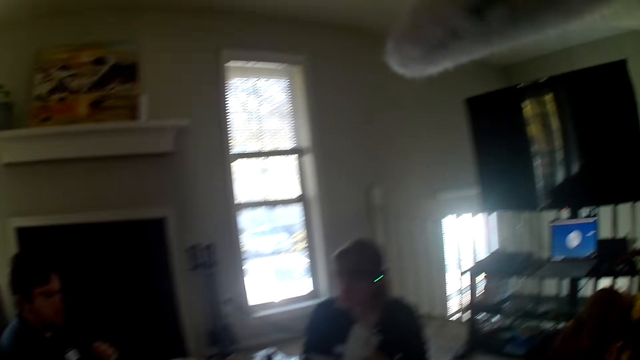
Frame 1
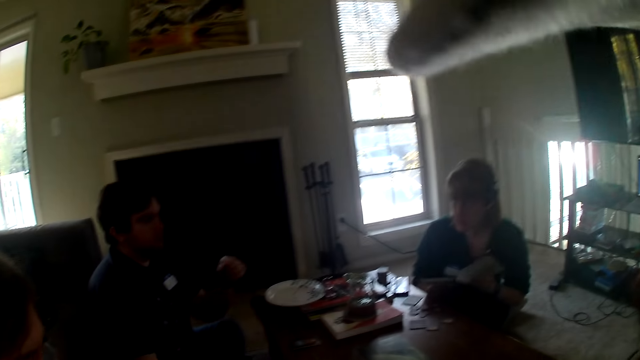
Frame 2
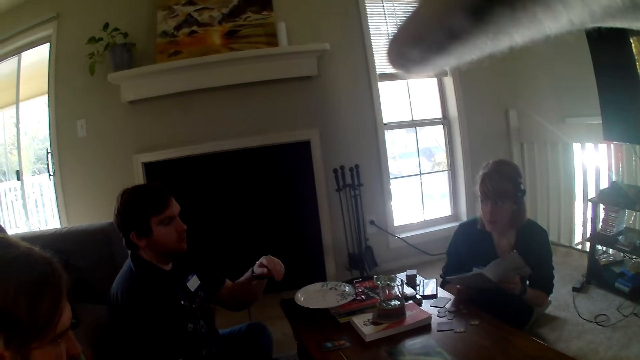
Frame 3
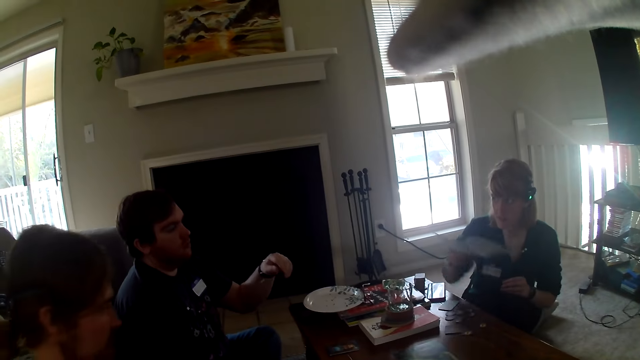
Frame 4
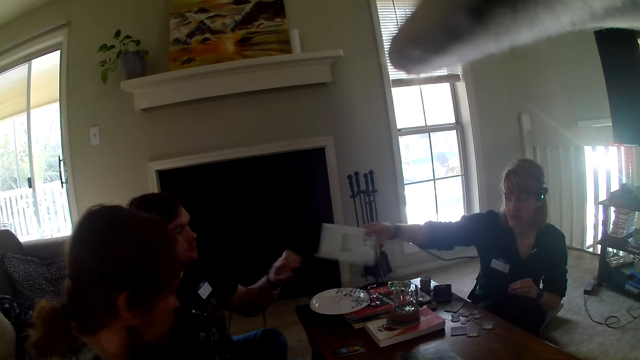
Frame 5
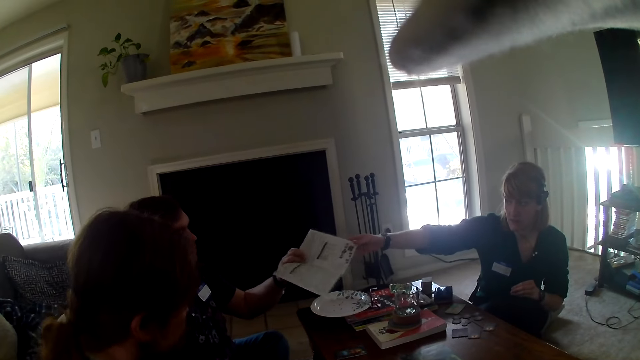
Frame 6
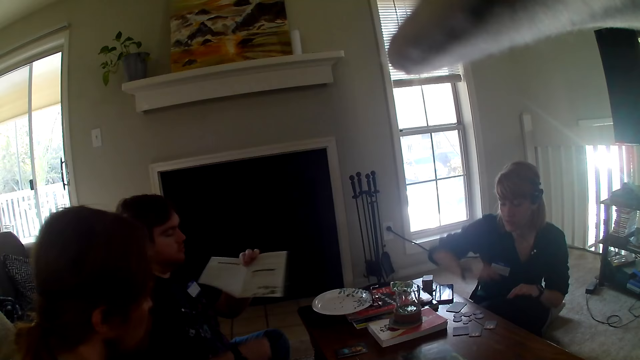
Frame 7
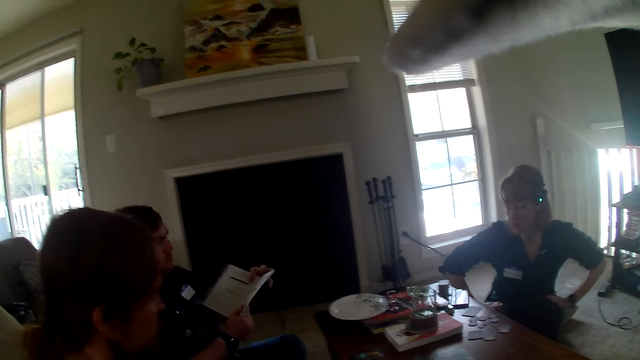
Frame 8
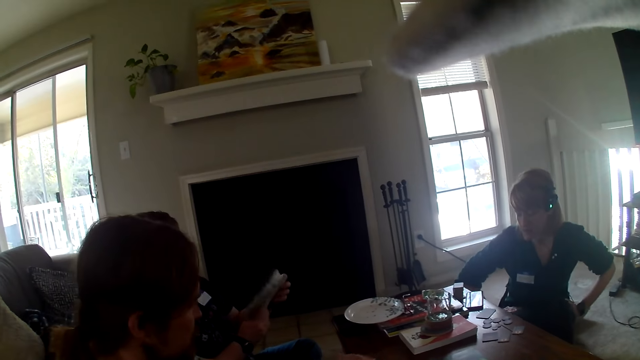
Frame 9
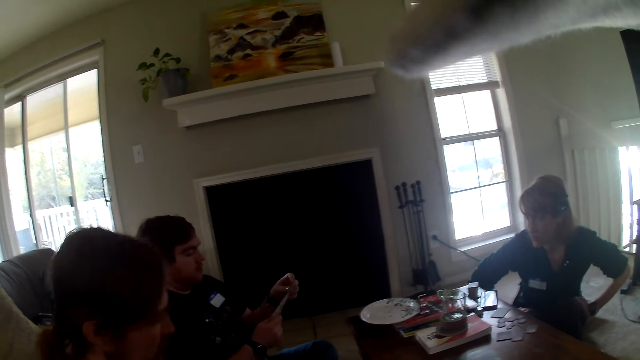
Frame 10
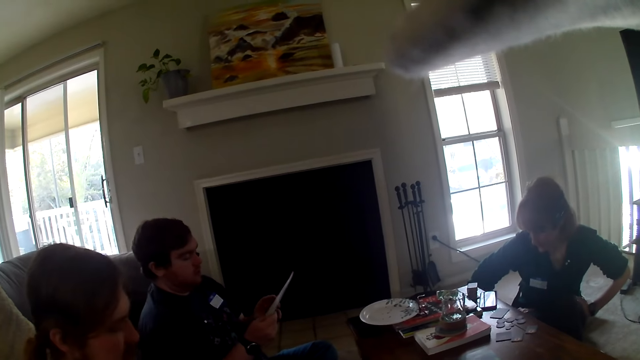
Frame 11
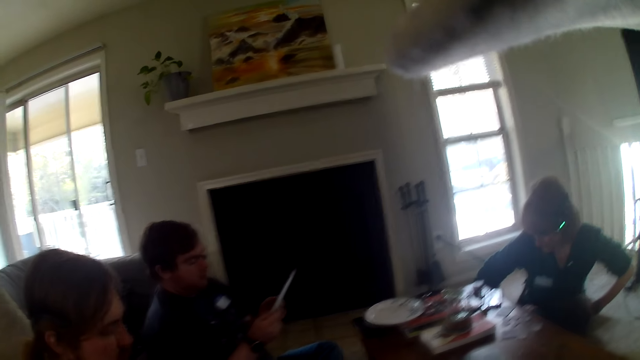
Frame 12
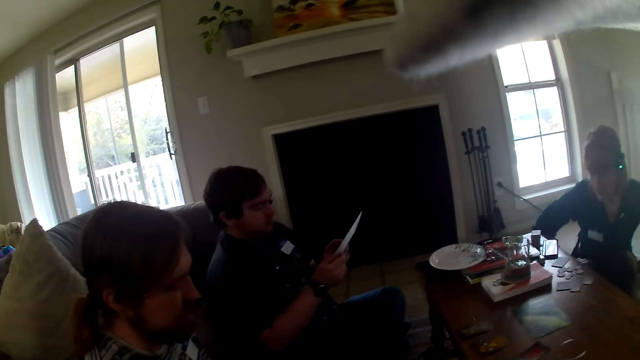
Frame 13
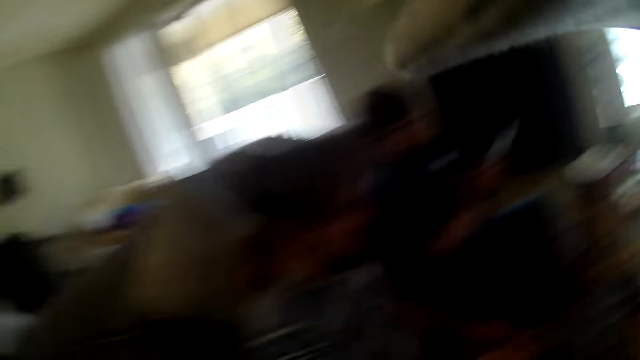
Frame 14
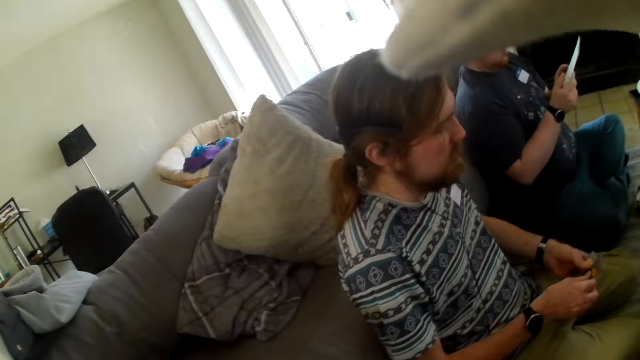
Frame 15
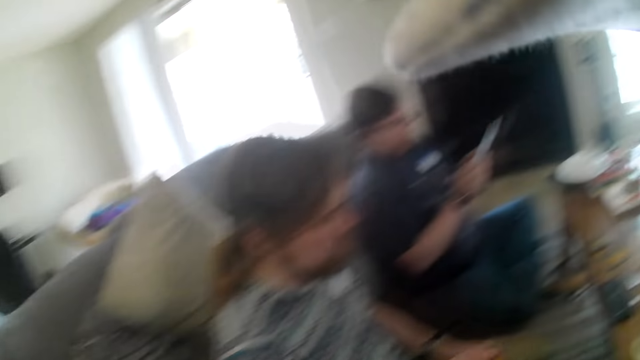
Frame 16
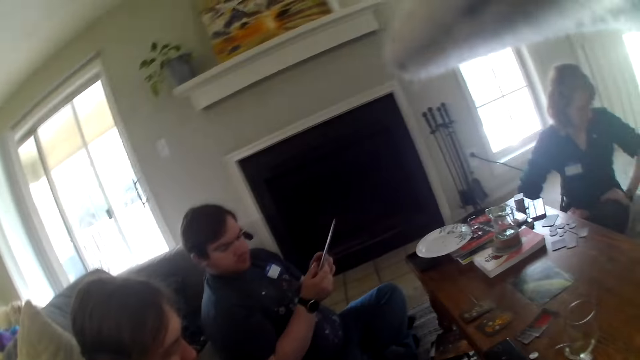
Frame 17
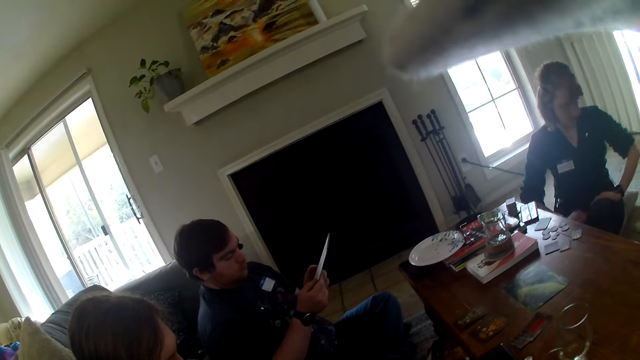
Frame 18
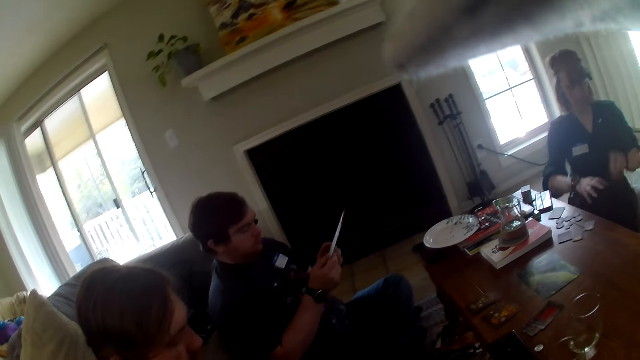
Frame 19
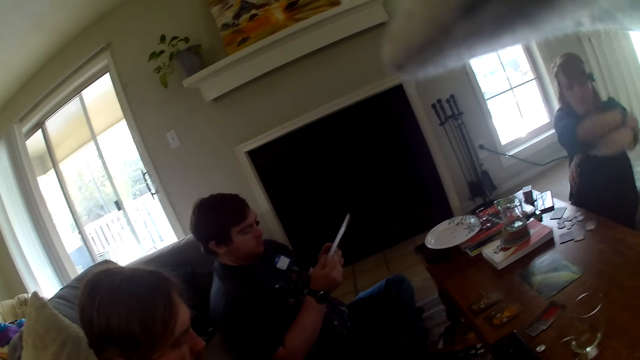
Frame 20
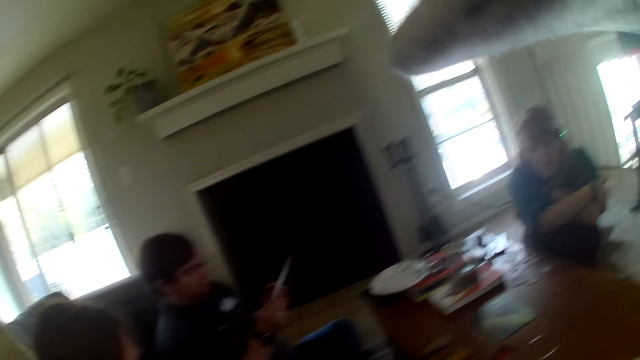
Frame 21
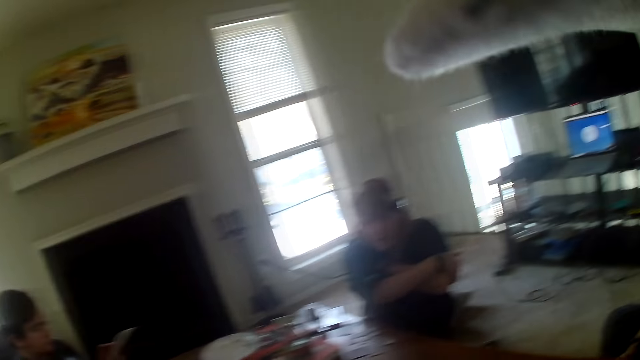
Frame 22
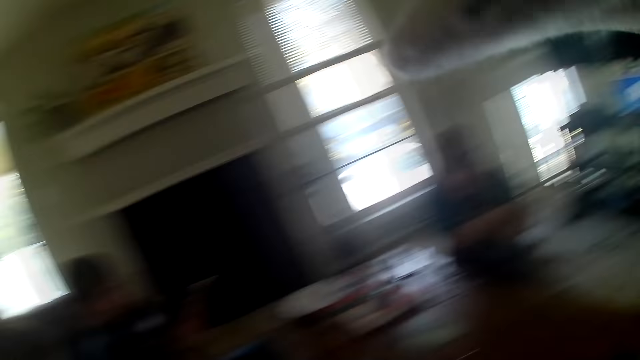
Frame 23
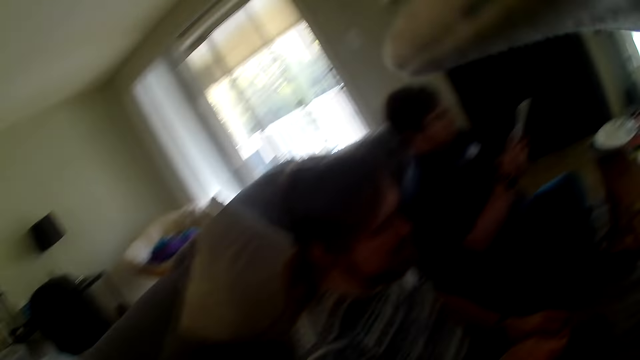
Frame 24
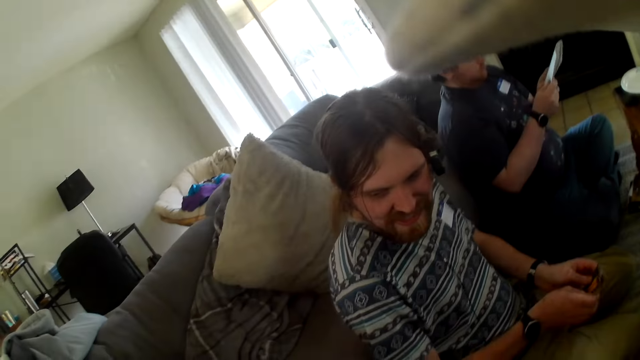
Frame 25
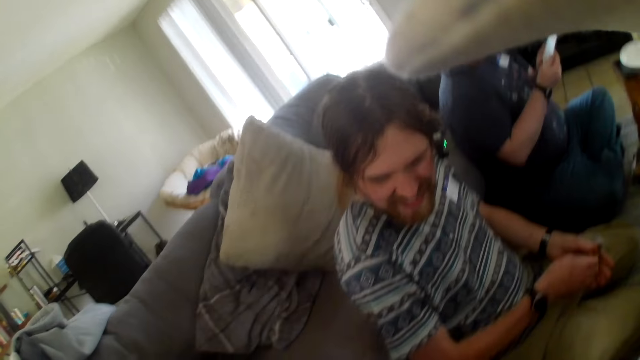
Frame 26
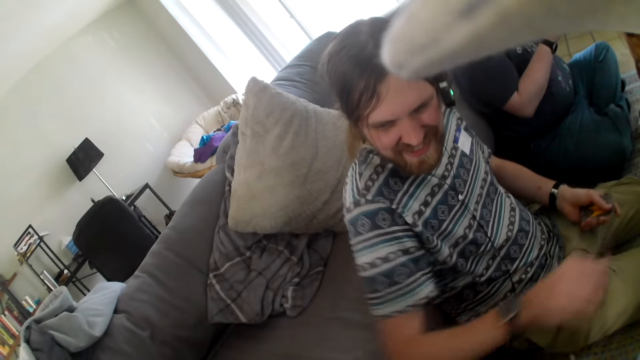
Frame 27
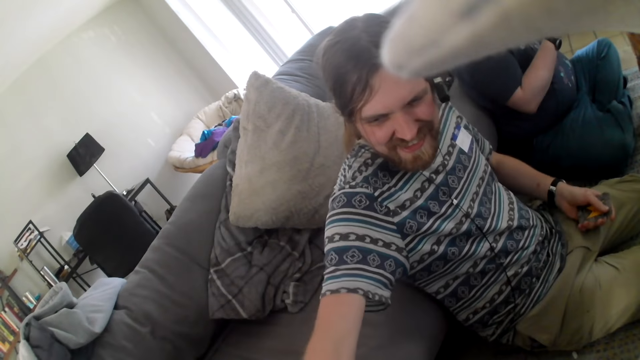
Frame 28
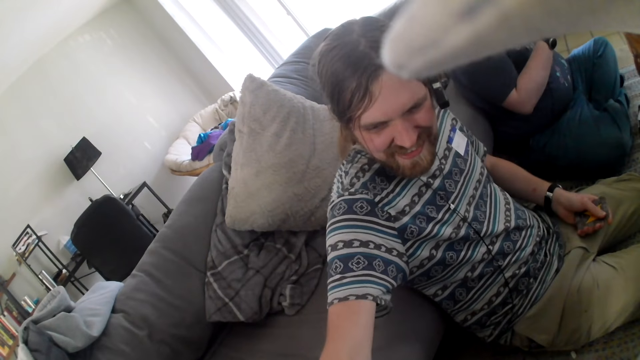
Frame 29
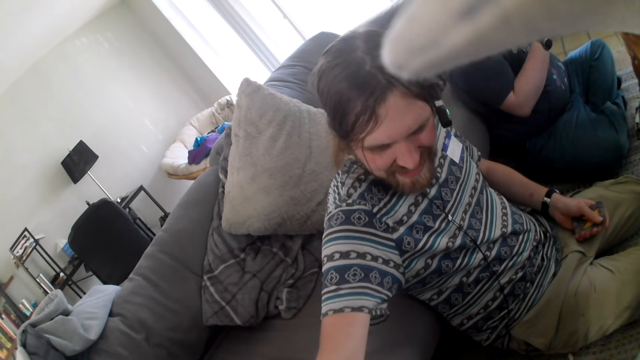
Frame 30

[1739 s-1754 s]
A woman talks to the others and the camera wearer. She hands a man the book or paper. The man talks to the camera wearer and the others. The man reads the paper. Another man shuffles his cards. The first man talks to the camera wearer and the others. The camera wearer looks around.

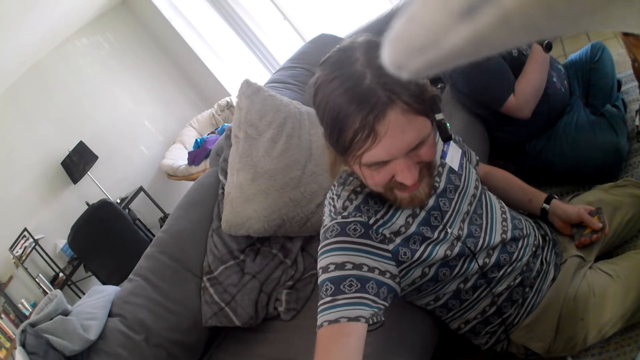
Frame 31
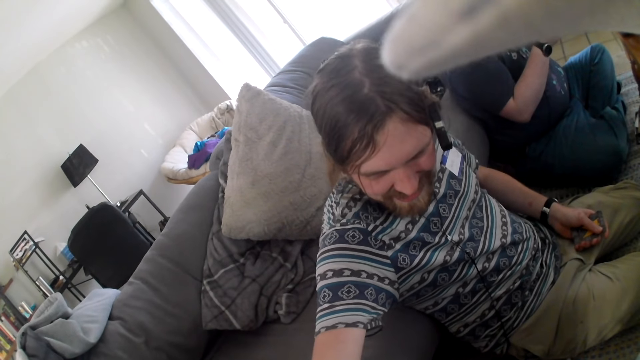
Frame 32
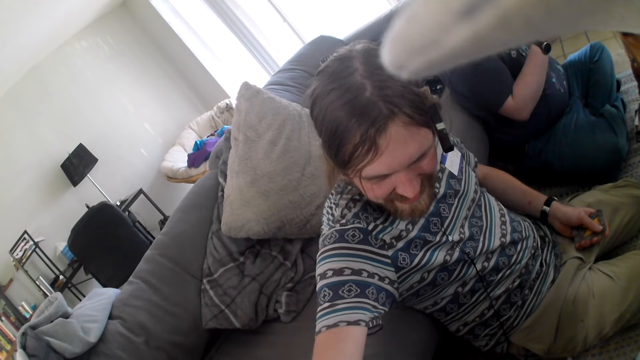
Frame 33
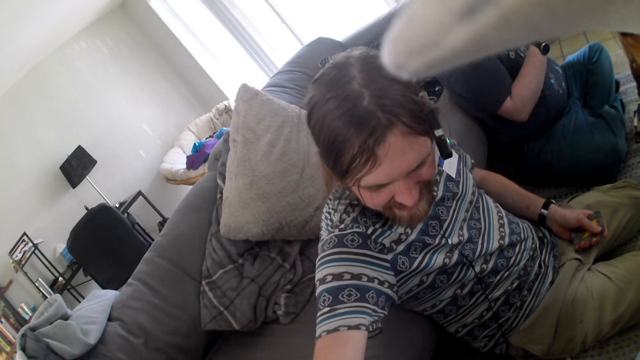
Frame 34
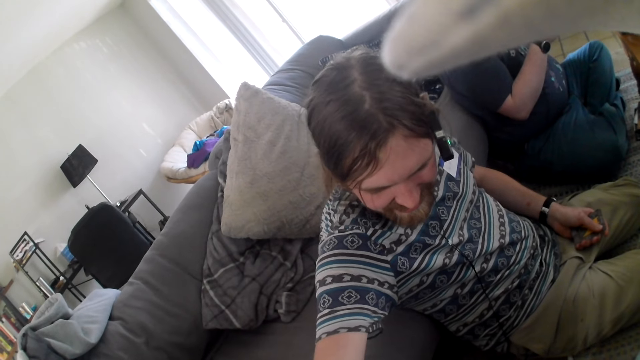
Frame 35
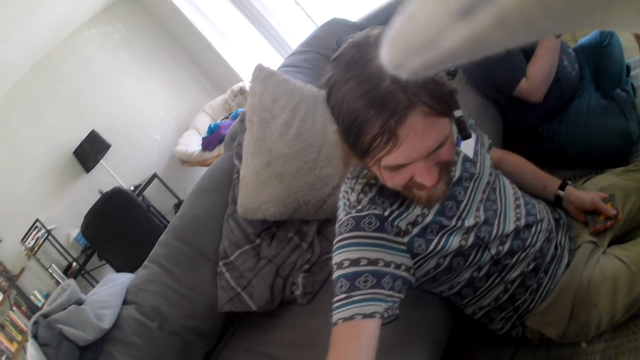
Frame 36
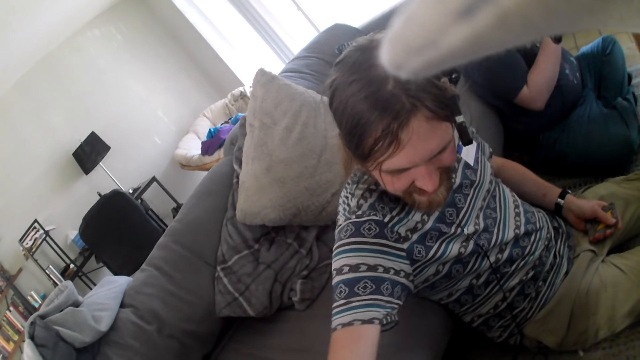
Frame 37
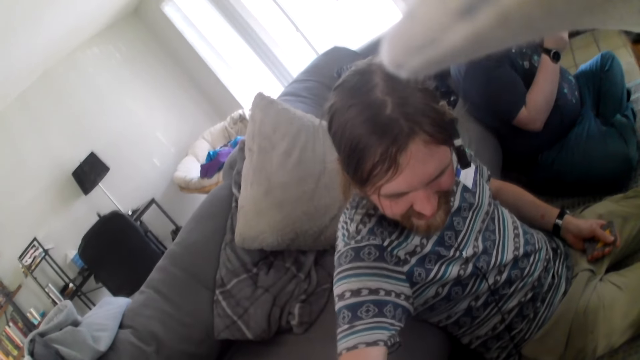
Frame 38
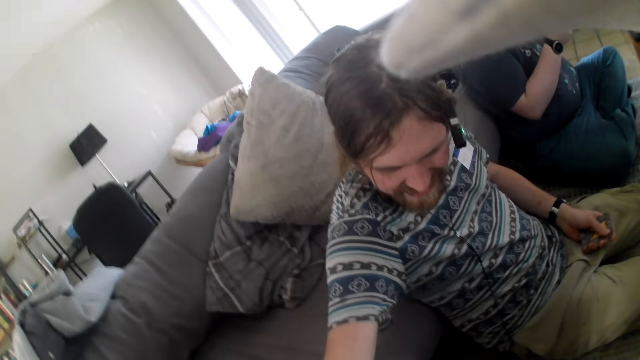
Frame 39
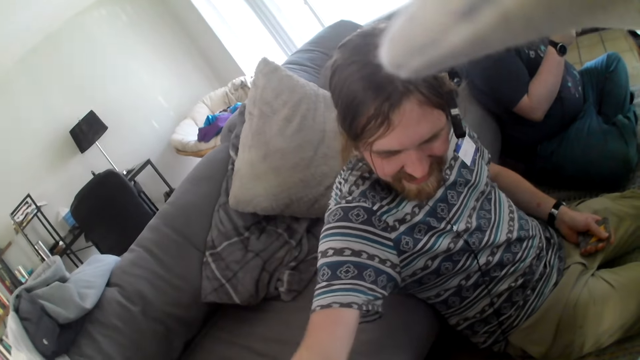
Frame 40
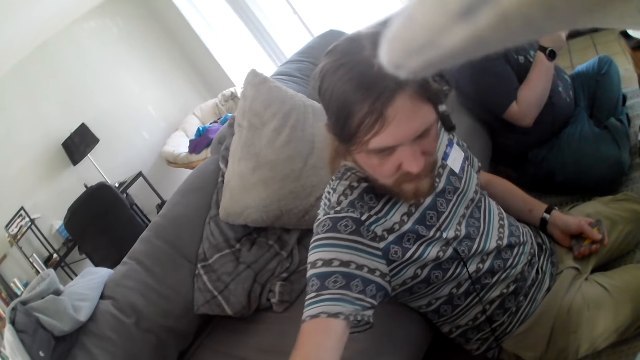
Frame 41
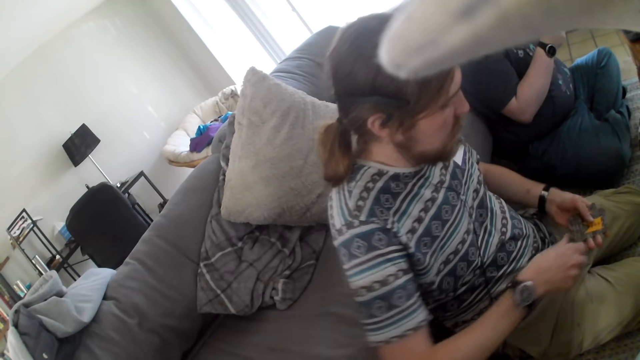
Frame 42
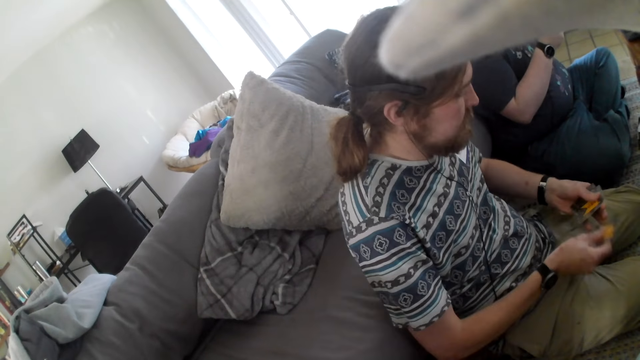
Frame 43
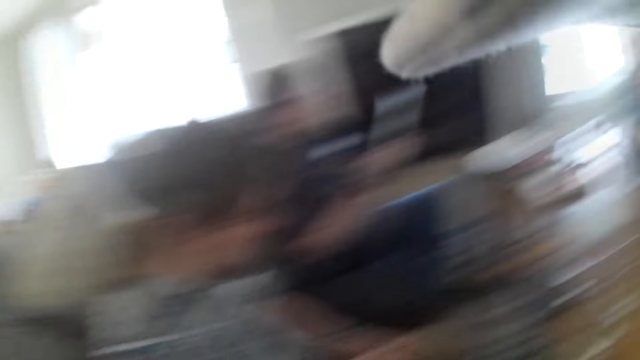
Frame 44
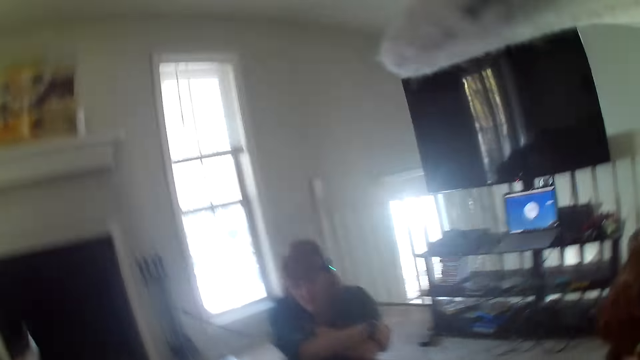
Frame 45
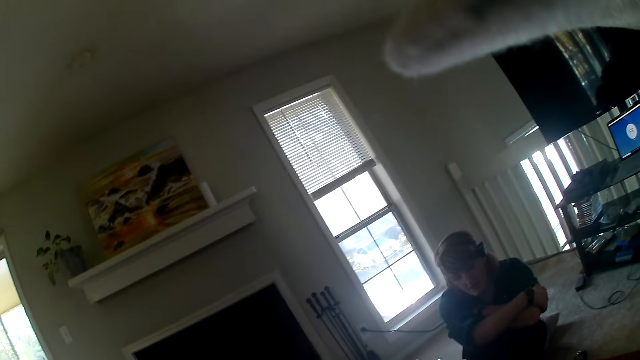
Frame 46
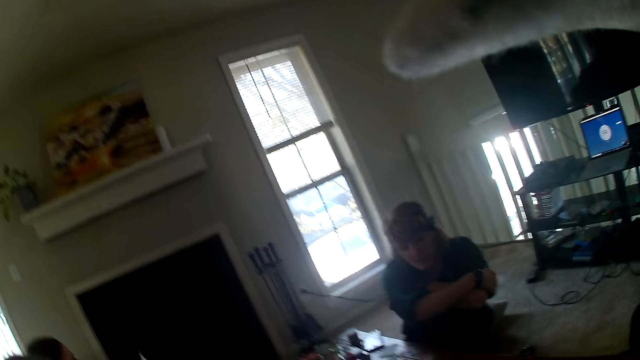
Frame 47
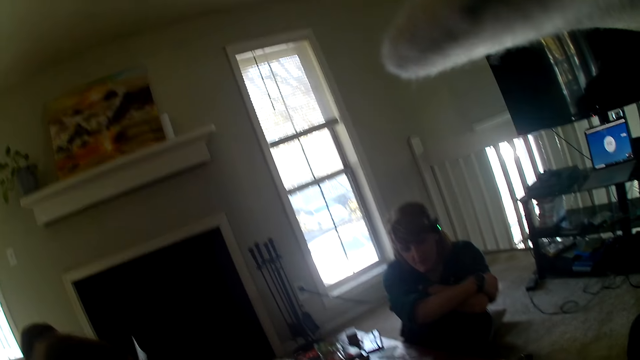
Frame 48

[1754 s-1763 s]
A person holds the cards. A man shuffles his cards. A woman talks to the others and the camera wearer.
